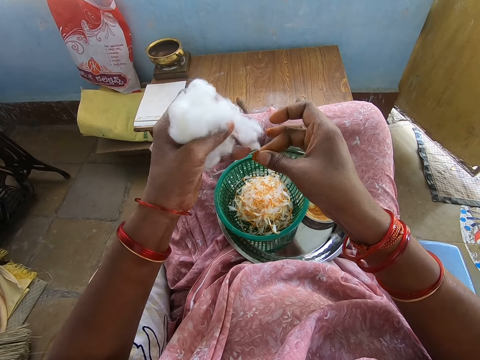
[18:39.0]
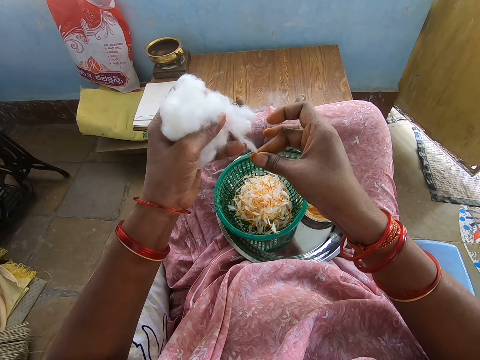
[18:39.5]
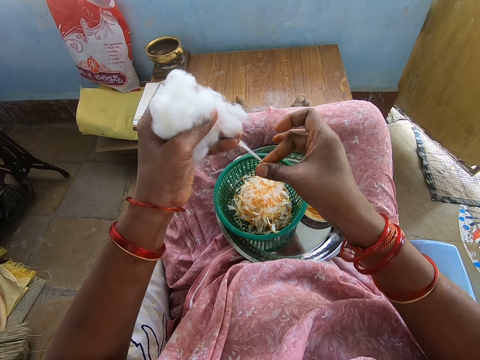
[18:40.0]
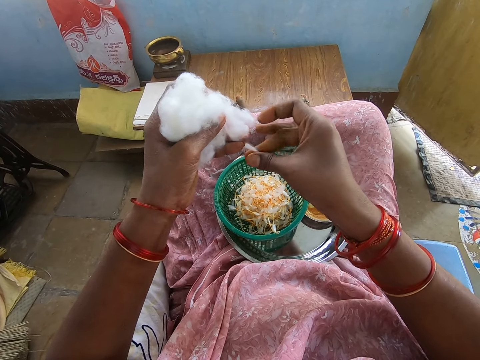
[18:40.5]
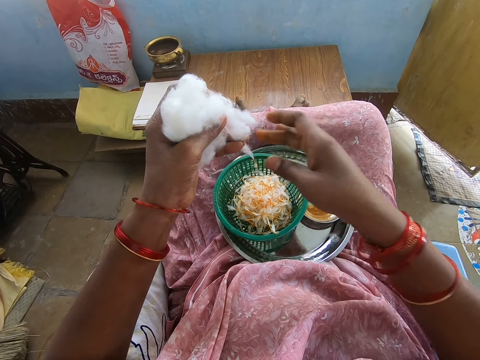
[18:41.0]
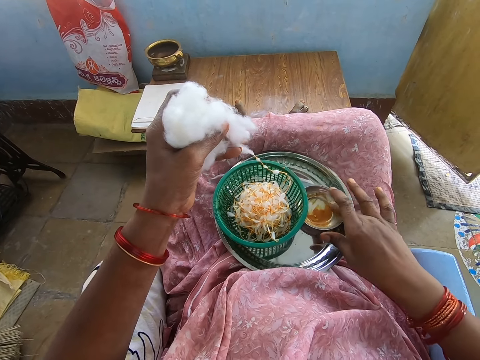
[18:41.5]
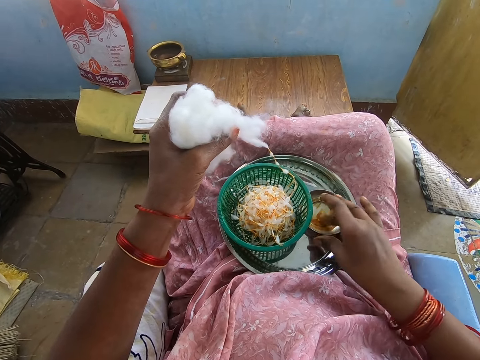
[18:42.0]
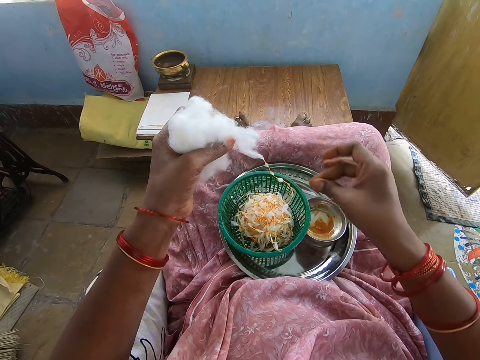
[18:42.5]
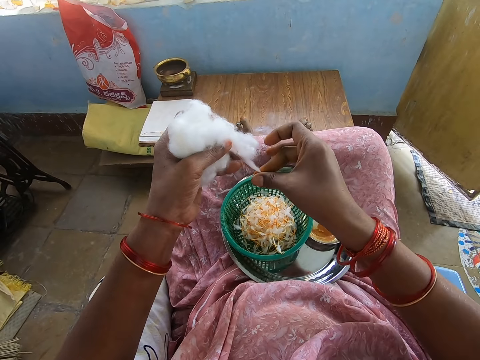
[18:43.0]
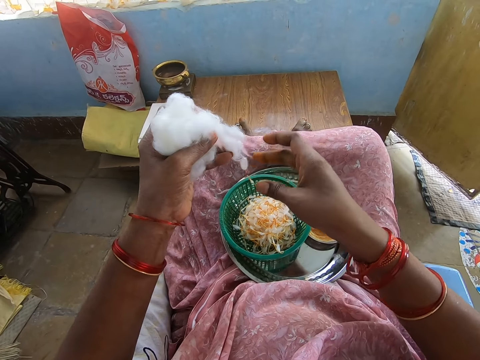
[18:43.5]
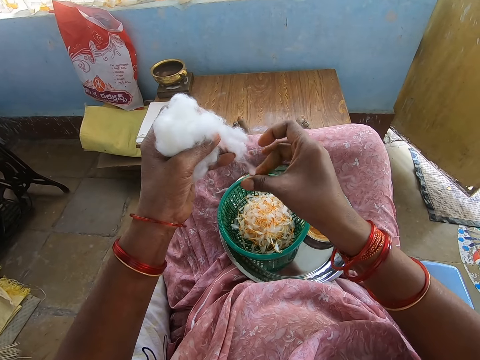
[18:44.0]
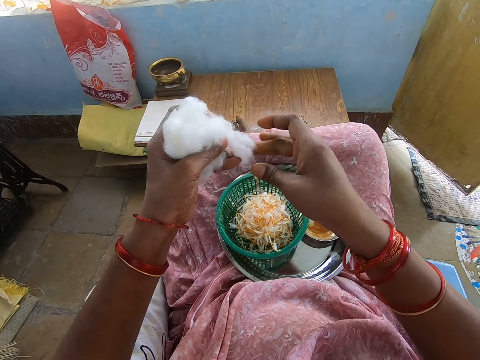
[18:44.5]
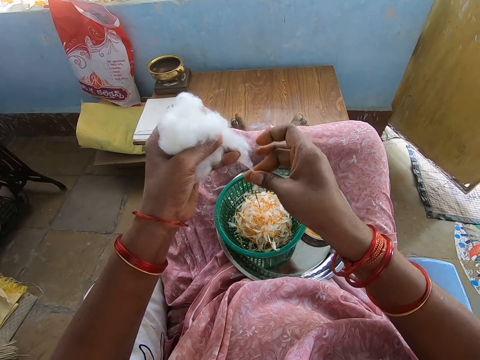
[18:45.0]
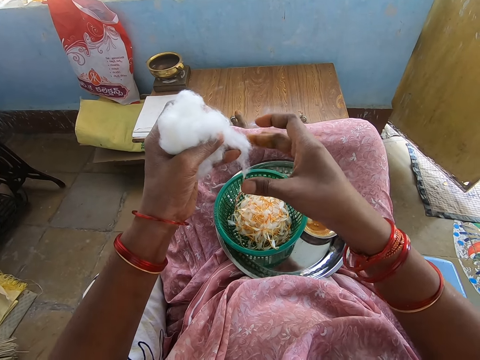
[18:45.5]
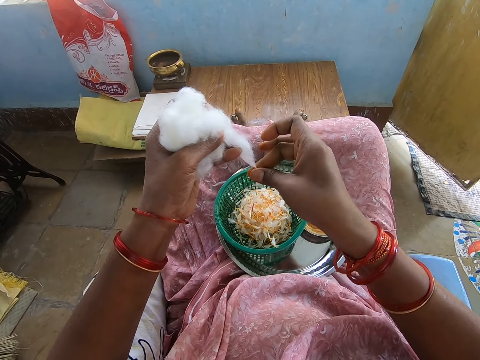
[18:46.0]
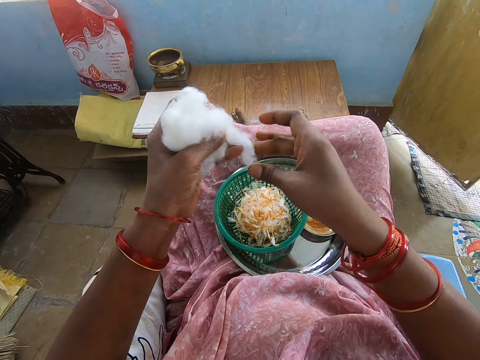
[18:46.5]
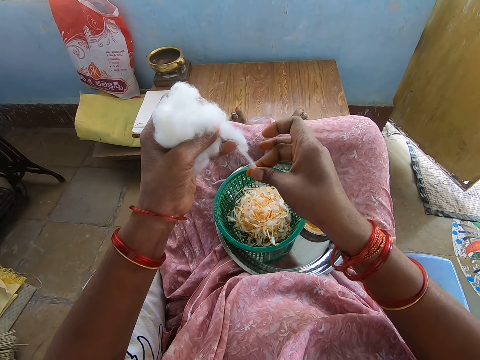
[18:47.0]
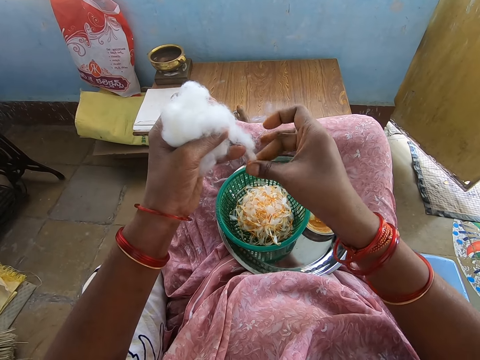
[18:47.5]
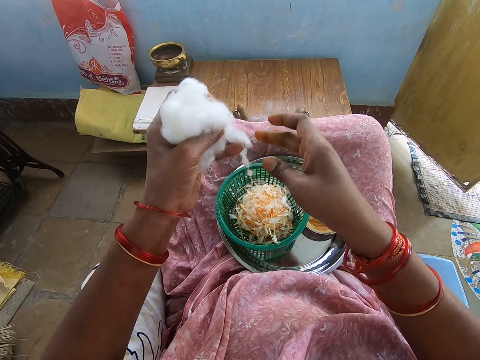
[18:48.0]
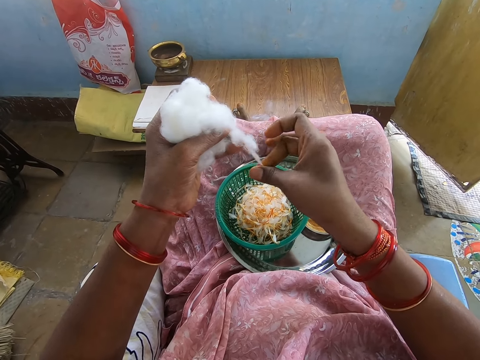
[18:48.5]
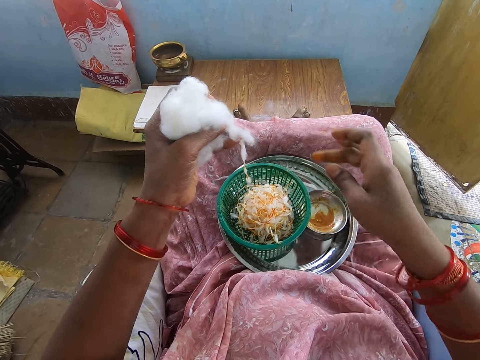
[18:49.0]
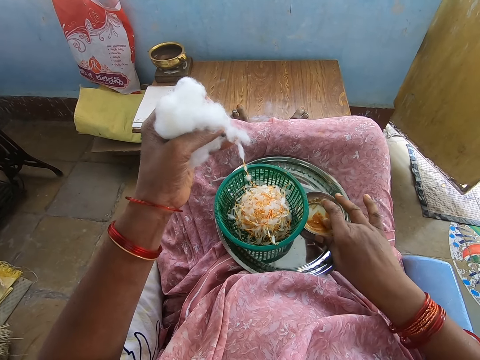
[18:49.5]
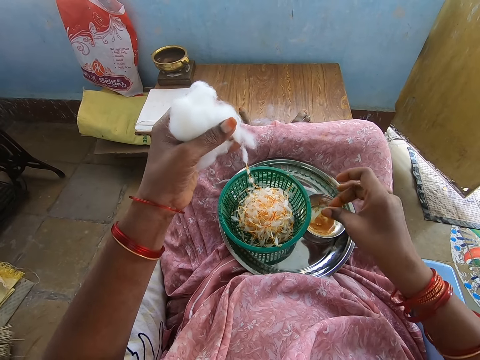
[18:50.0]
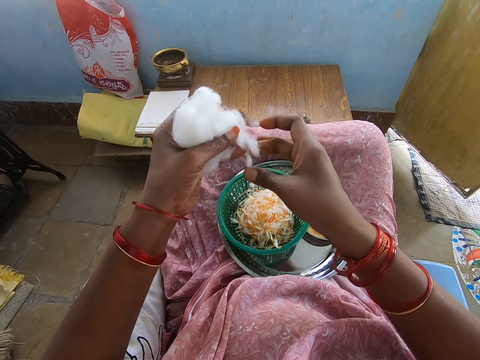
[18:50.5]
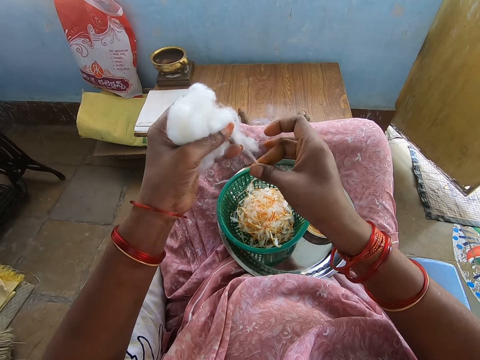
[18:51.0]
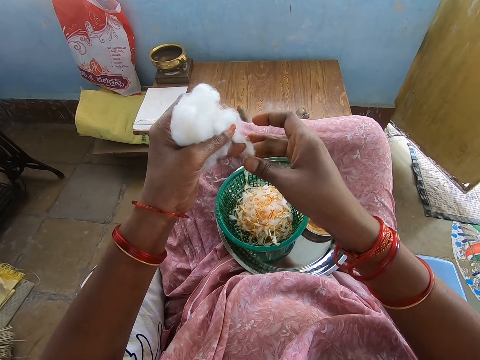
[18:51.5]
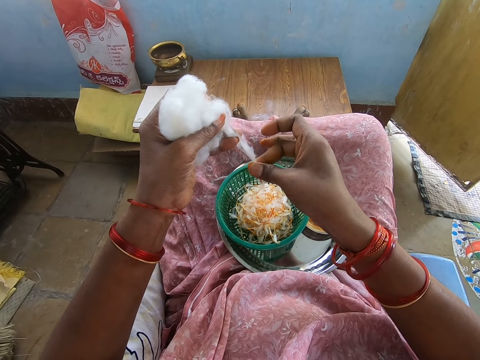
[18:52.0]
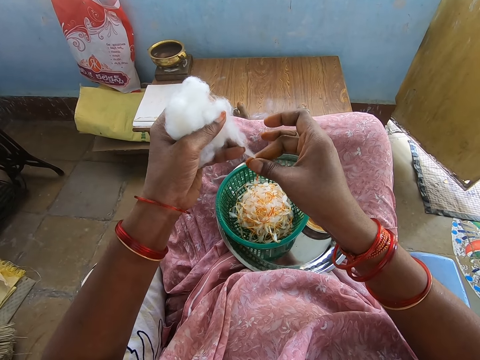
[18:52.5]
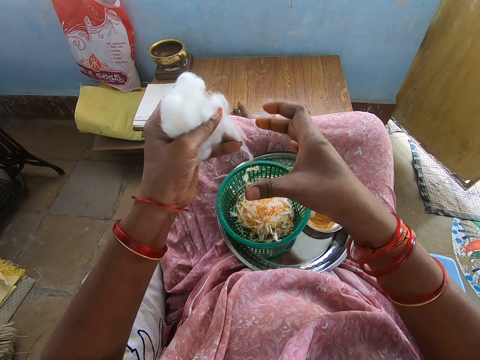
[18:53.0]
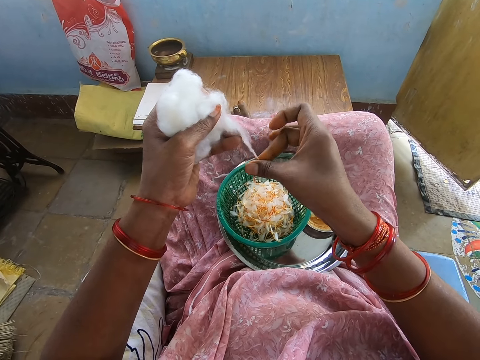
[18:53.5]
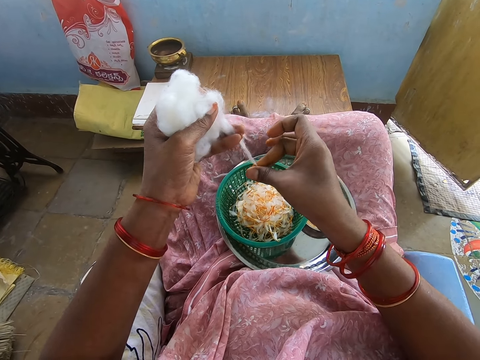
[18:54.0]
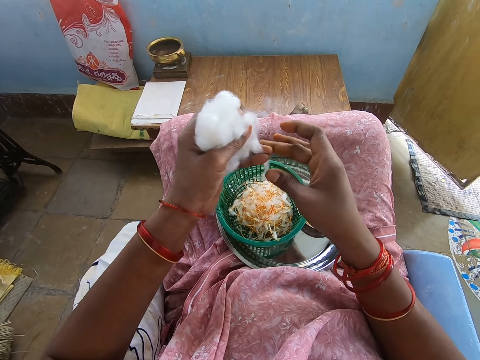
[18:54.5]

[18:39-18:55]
The camera wearer wipes her right hand in the container of grease in the tray on her lap. She touches something. She rubs the grease on her right hand. She twists the yarn from the wool in her left hand into the sieve in the tray with her greasy right hand. She wipes her right hand in the container of grease in the tray on her lap. She touches something. She rubs the grease on her right hand. She twists the yarn from the wool in her left hand into the sieve in the tray with her greasy right hand.

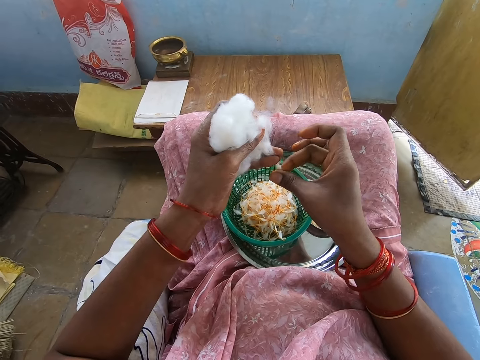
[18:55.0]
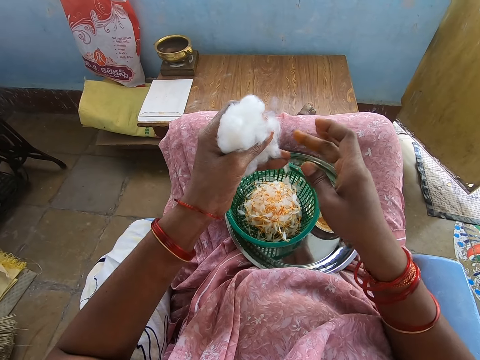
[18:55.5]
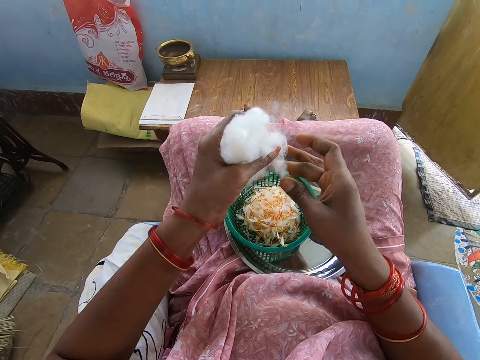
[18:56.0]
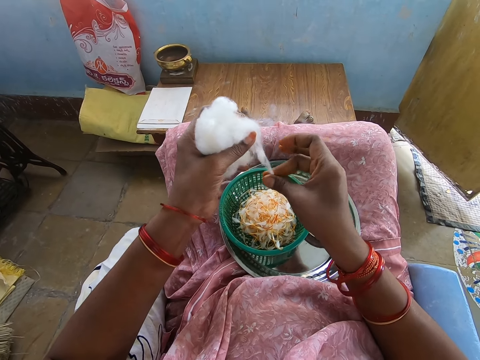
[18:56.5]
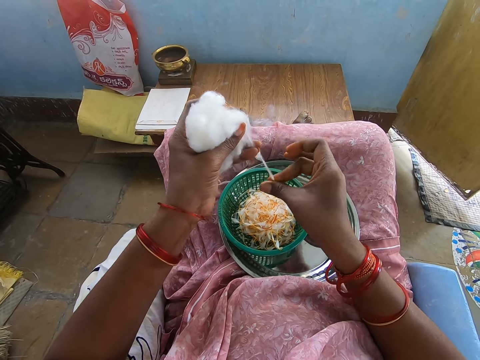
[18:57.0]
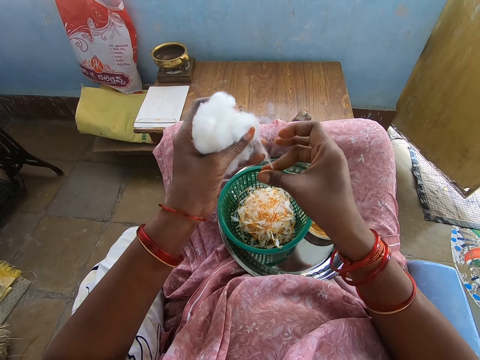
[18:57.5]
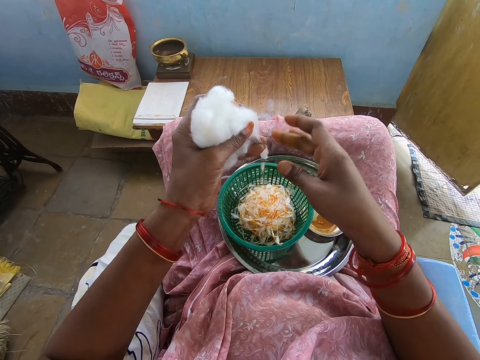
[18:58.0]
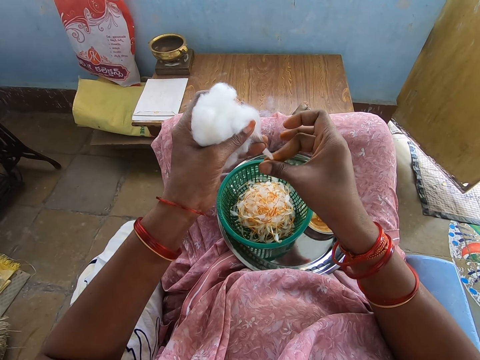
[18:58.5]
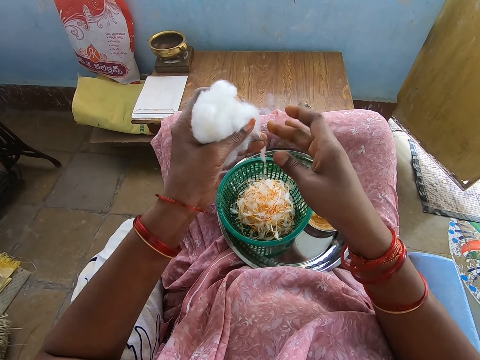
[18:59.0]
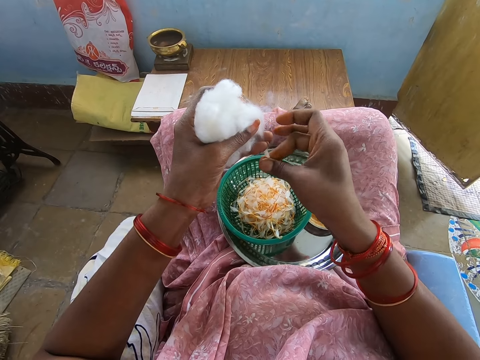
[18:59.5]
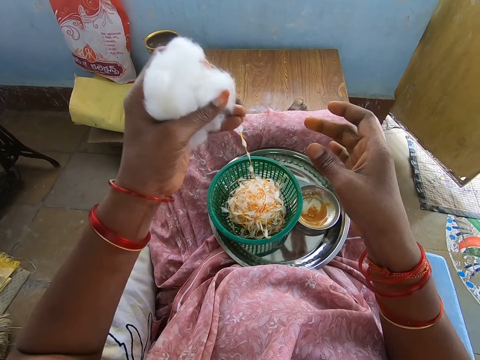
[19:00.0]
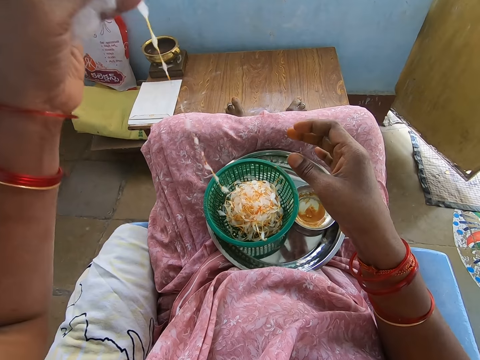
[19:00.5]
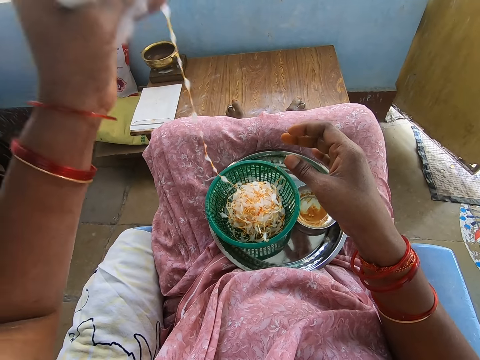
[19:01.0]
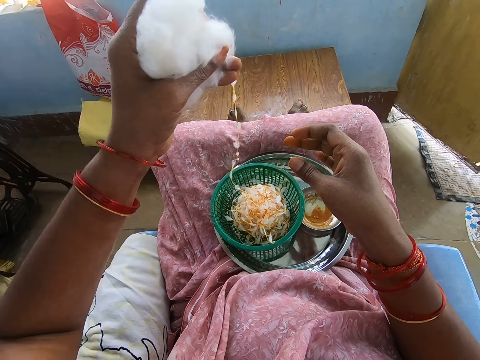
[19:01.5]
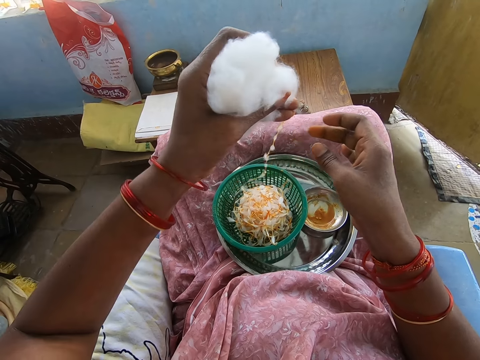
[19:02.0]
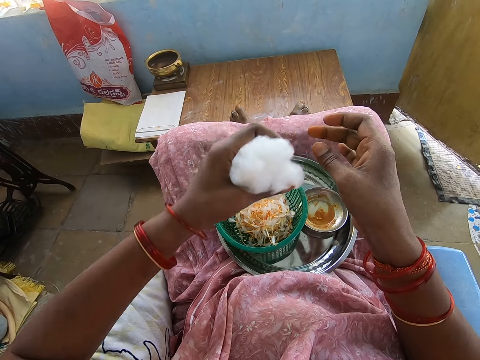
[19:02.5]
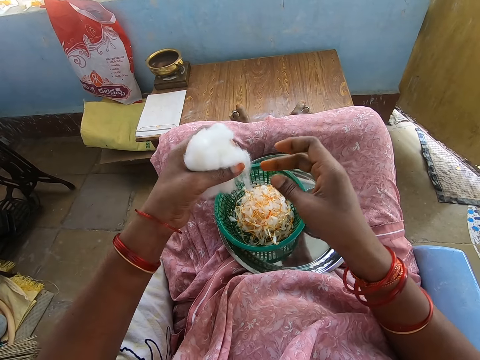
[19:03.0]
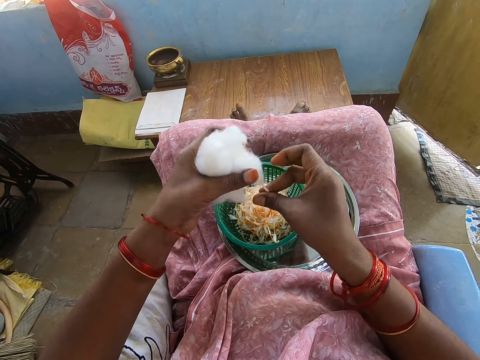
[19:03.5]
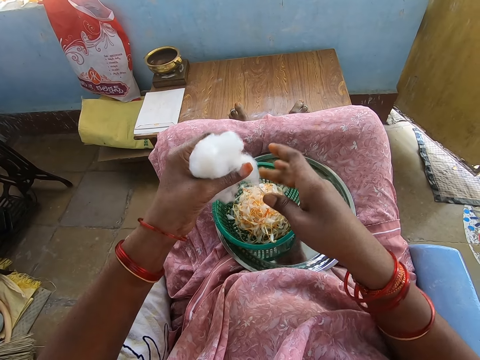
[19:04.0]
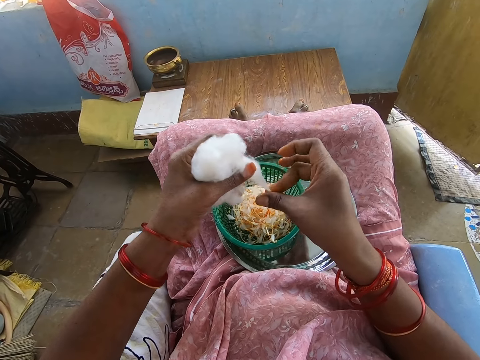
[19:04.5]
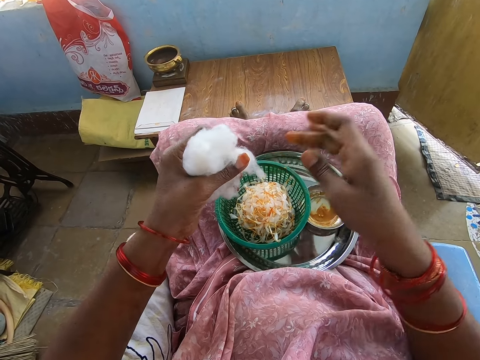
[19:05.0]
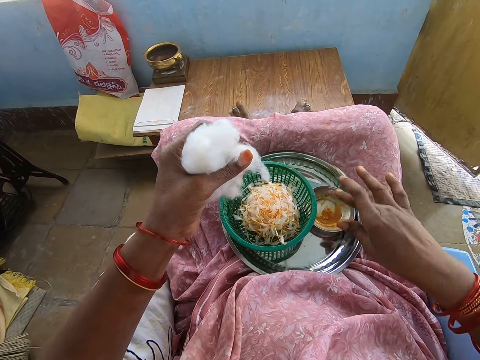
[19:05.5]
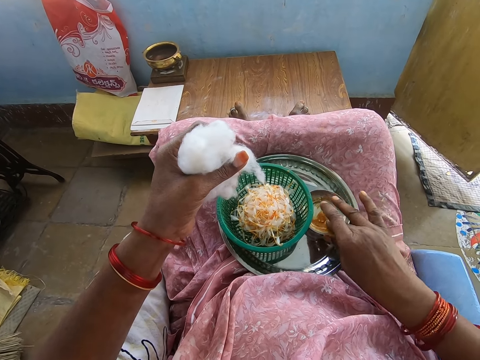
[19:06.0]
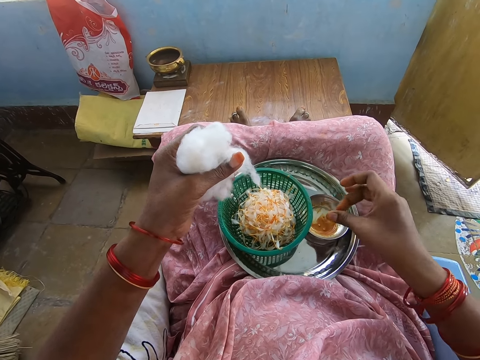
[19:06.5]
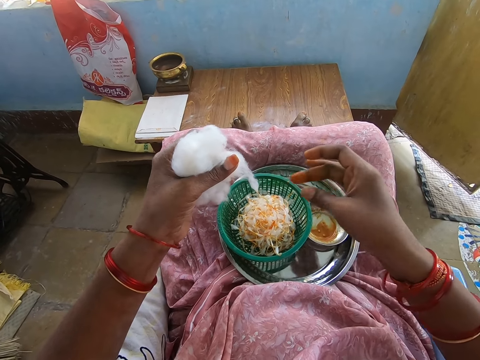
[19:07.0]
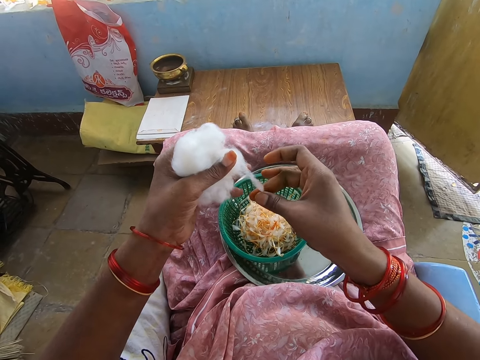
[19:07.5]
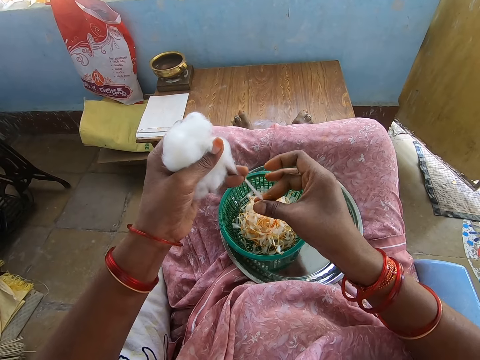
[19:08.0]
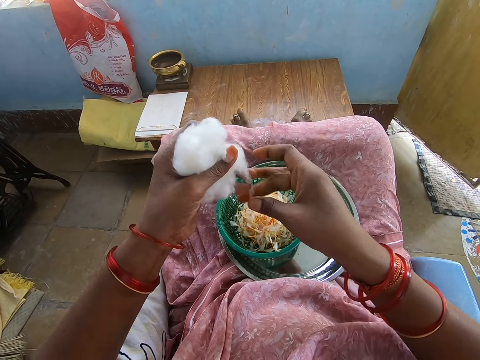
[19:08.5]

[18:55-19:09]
The camera wearer raises up the wool in her left hand. She twists the yarn from the wool in her left hand into the sieve in the tray with her greasy right hand. She wipes her right hand in the container of grease in the tray on her lap. She touches something. She rubs the grease on her right hand. She twists the yarn from the wool in her left hand into the sieve in the tray with her greasy right hand.
